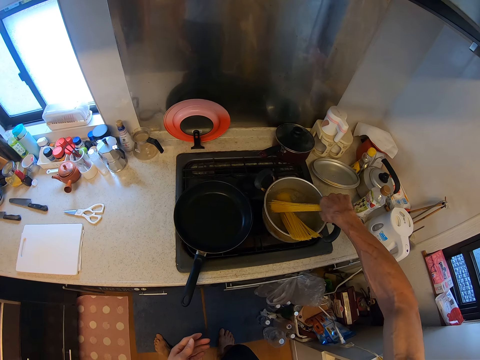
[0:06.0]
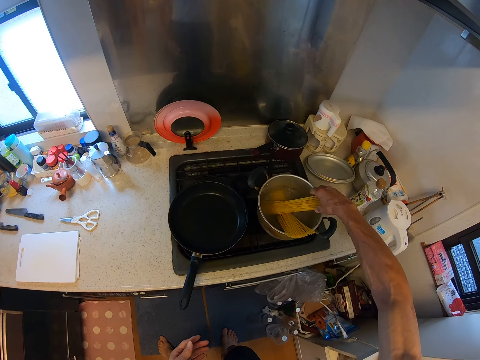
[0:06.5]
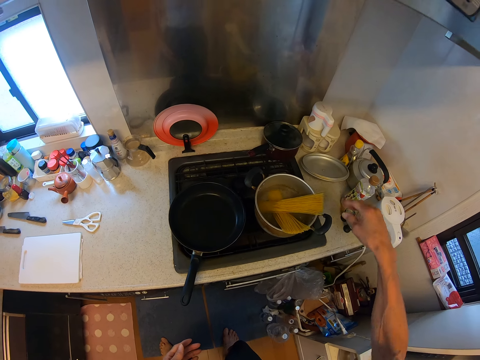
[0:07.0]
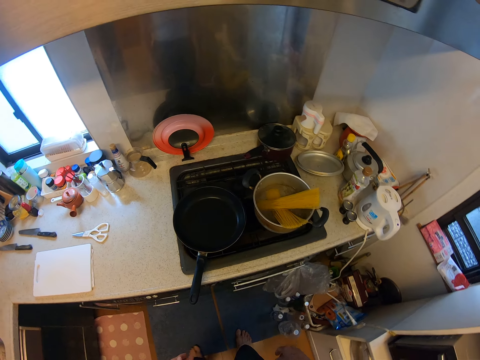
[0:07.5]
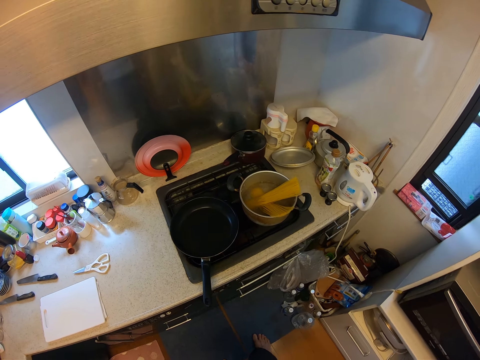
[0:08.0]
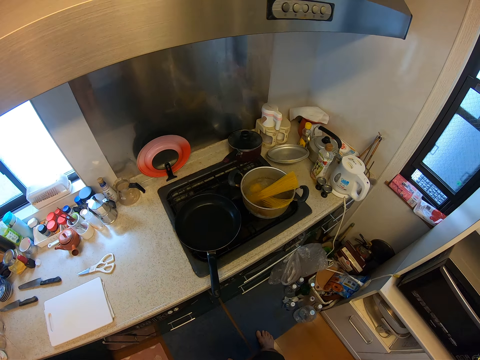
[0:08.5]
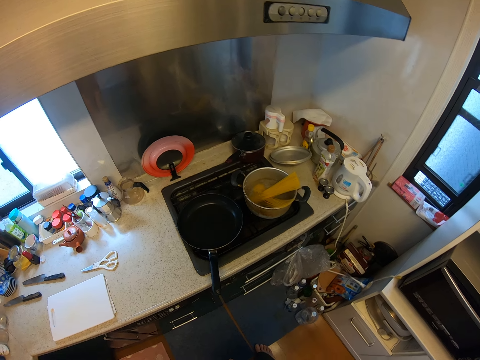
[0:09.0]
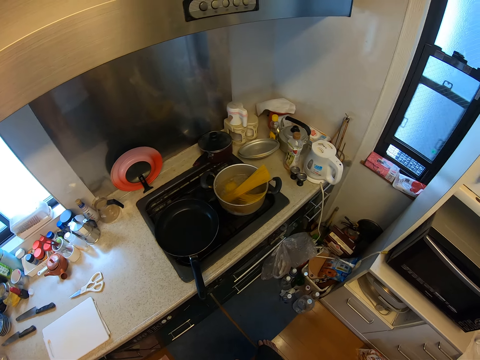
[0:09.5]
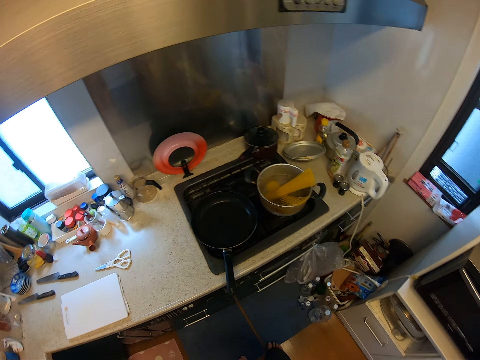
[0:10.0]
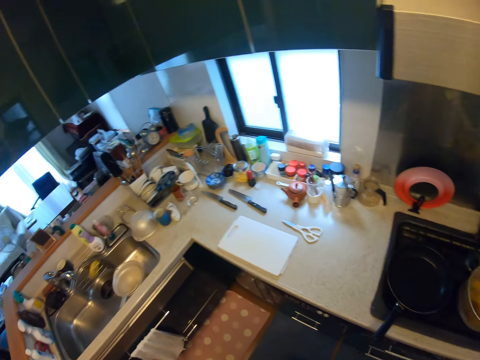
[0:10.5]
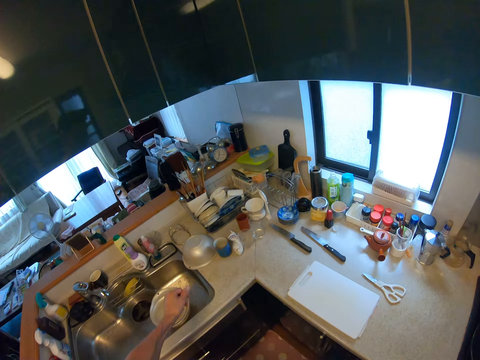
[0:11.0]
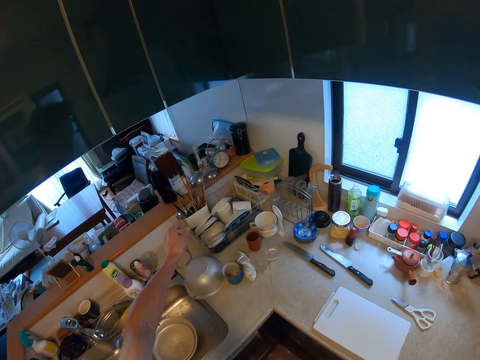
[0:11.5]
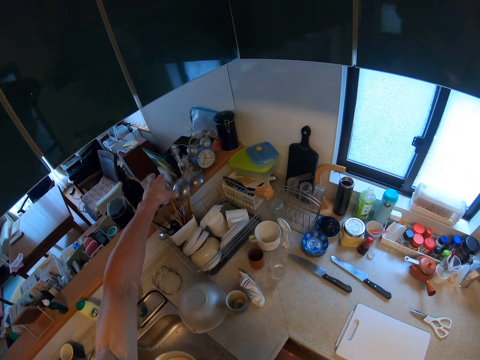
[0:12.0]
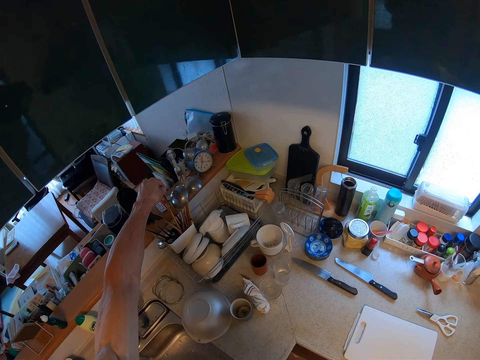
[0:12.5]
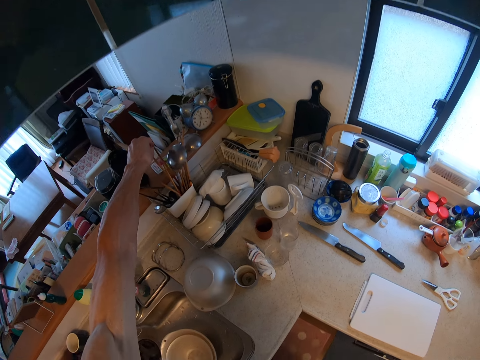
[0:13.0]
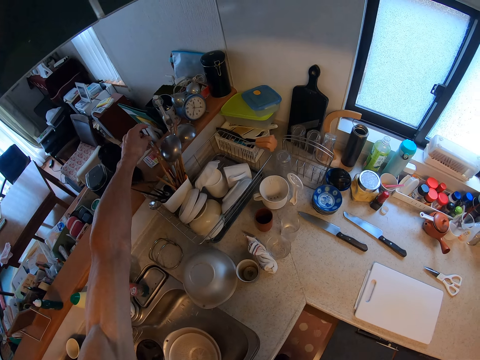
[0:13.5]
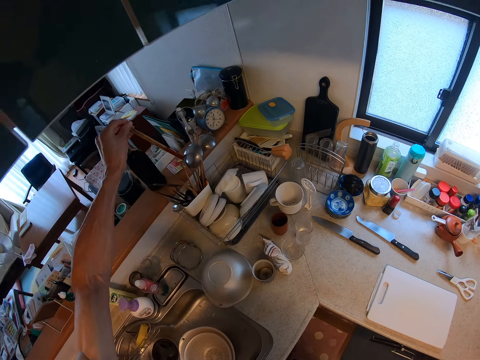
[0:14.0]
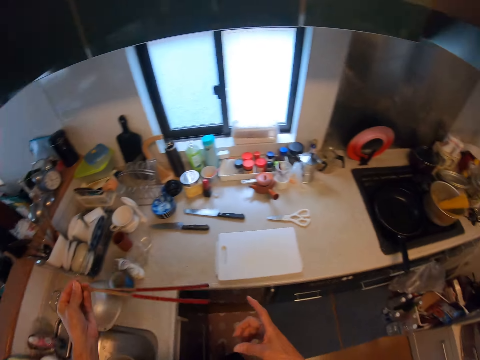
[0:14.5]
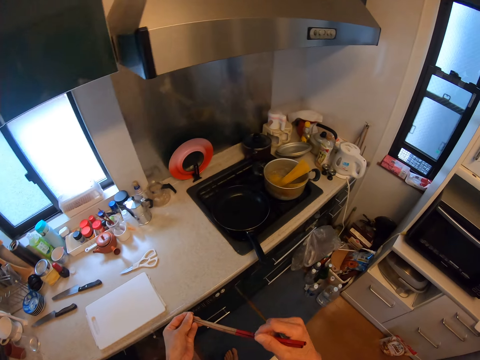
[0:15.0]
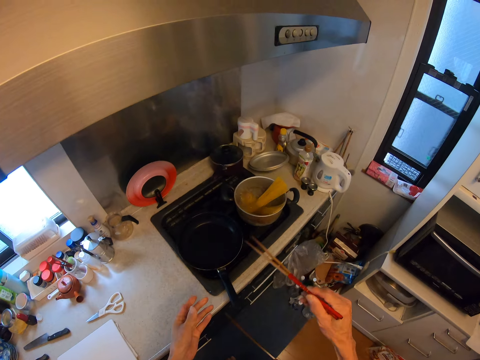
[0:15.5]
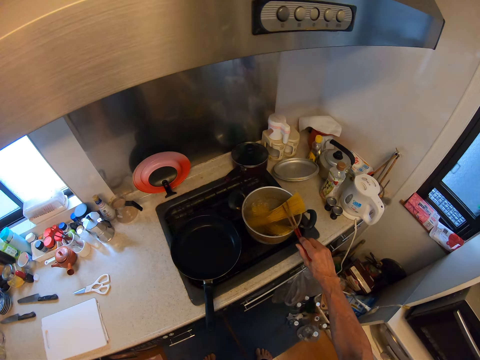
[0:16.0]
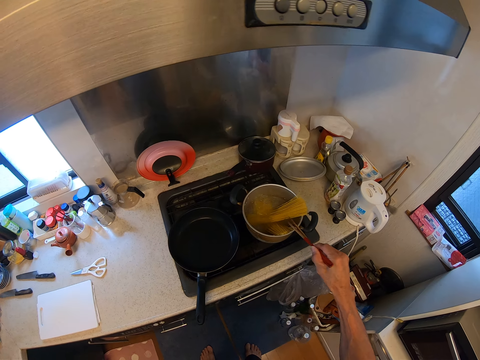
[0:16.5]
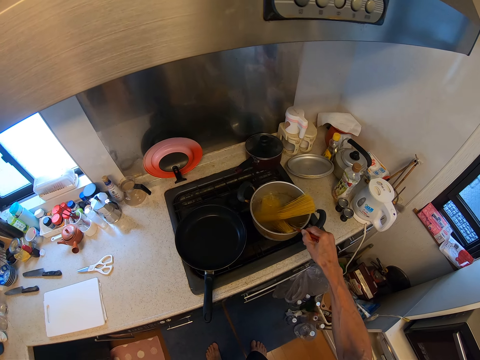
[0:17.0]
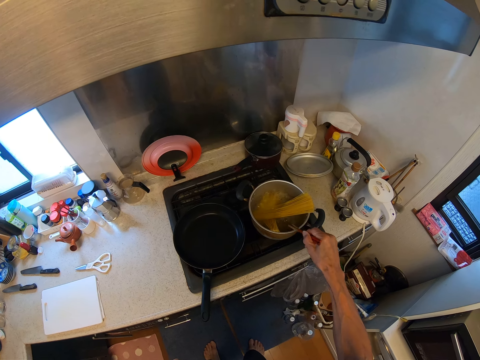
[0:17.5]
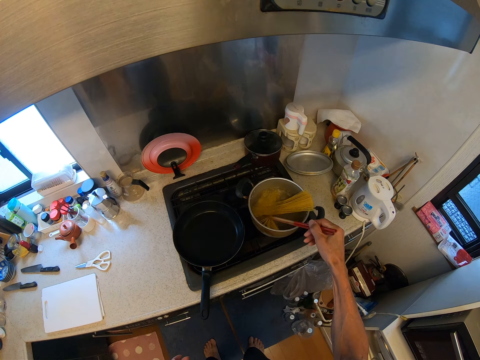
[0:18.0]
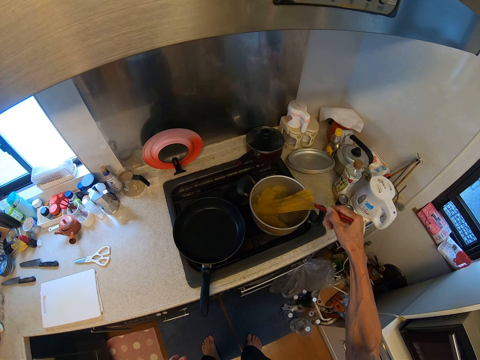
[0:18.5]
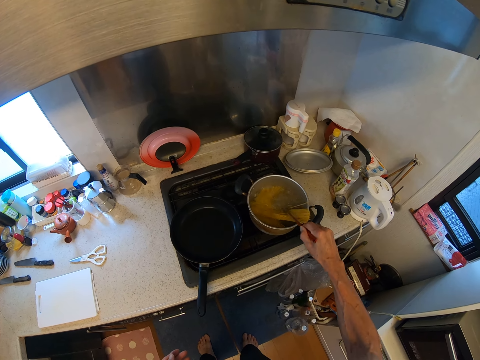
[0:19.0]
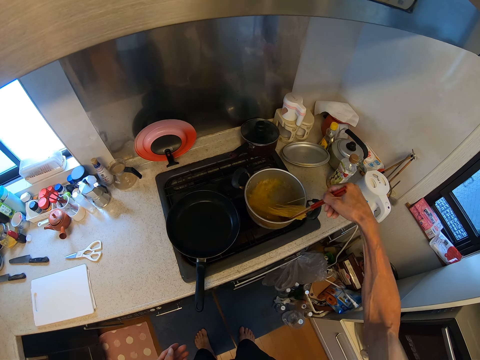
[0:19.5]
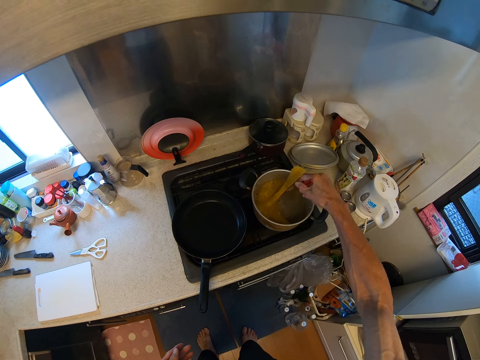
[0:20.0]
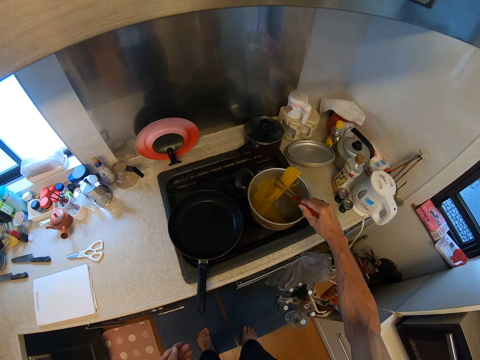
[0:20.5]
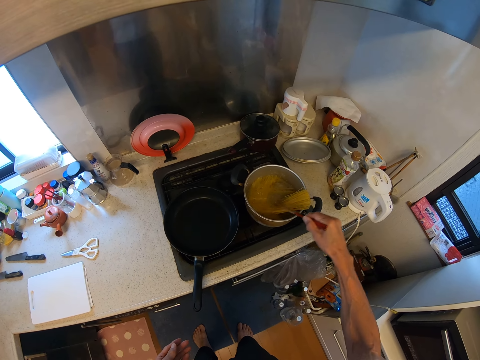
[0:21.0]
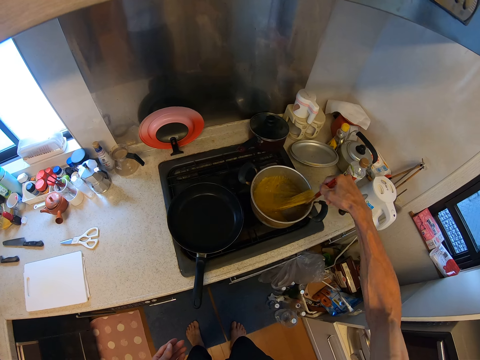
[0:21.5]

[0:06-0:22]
The camera wearer puts the spaghetti or pasta inside the pot. They walk away from the cooker. They pick up the chopsticks or tongs. They walk toward the cooker. They press the spaghetti in the pot with the chopsticks. They stir the pasta with the tongs.

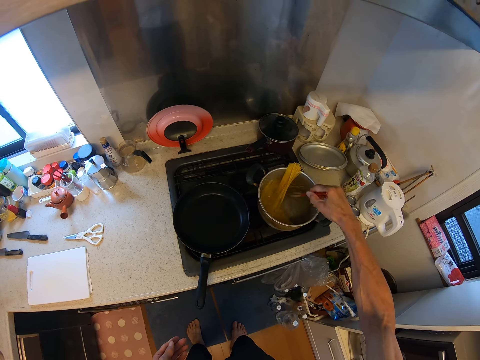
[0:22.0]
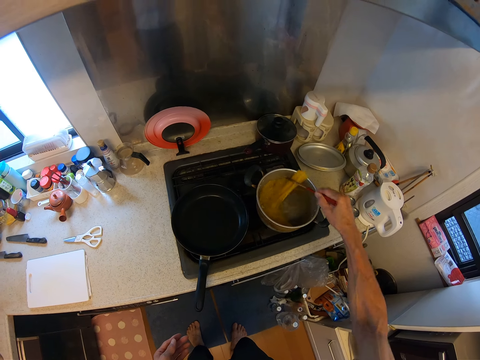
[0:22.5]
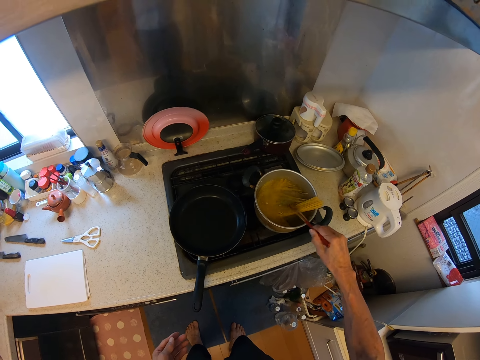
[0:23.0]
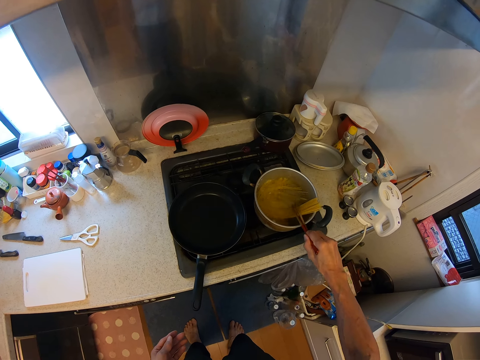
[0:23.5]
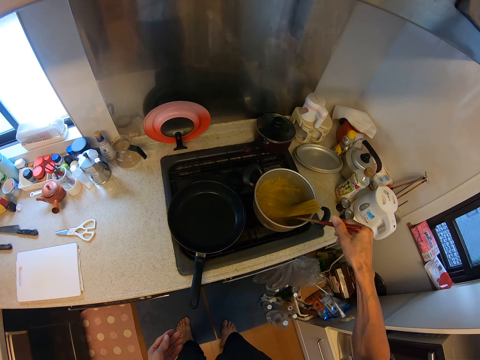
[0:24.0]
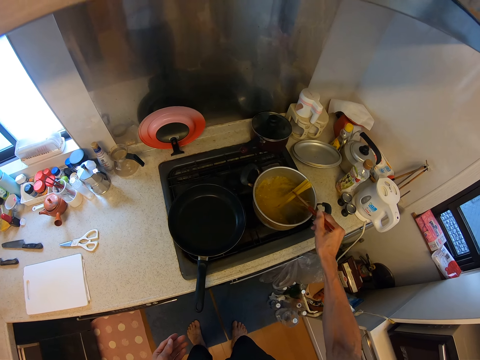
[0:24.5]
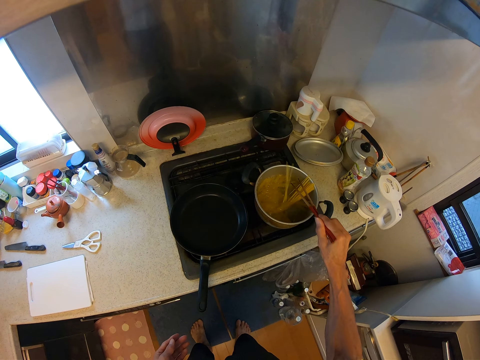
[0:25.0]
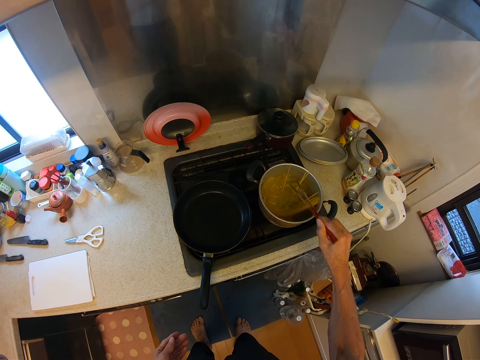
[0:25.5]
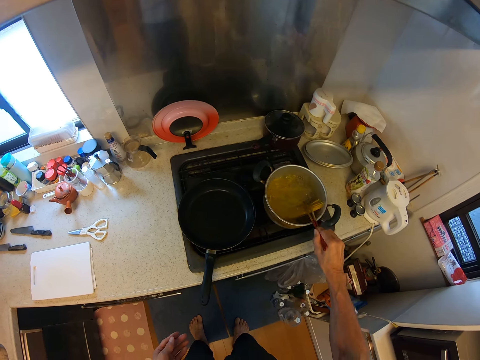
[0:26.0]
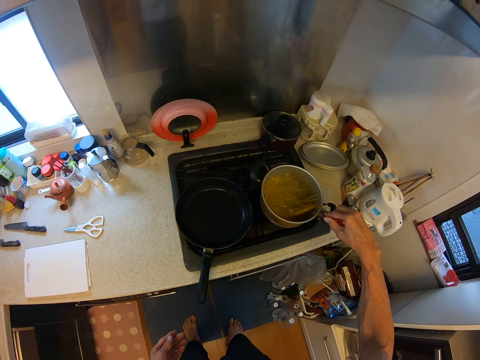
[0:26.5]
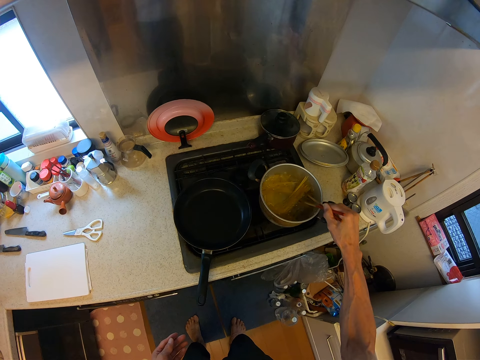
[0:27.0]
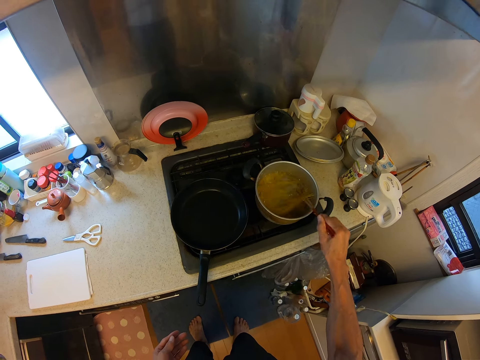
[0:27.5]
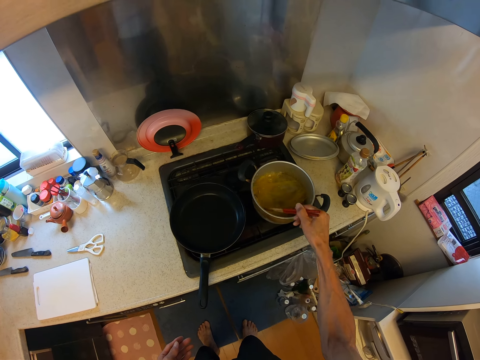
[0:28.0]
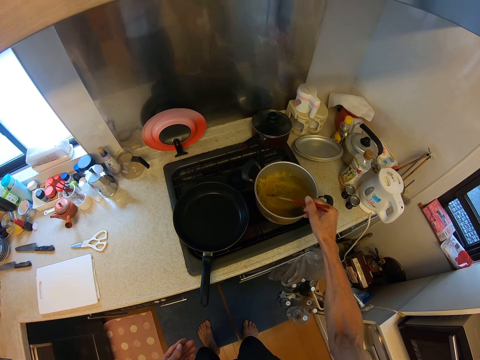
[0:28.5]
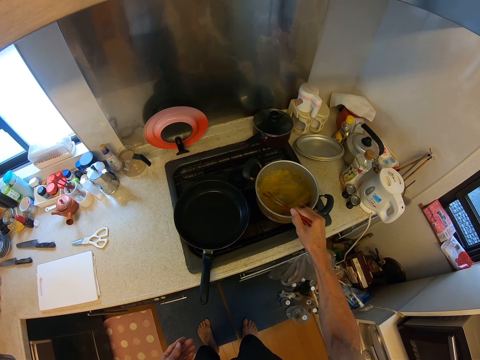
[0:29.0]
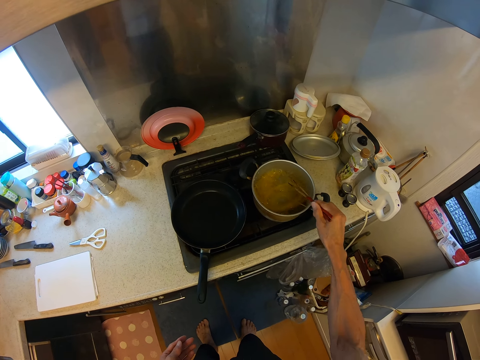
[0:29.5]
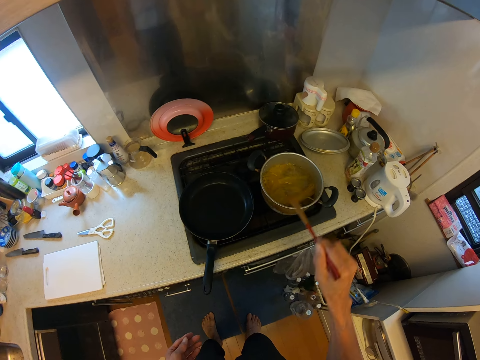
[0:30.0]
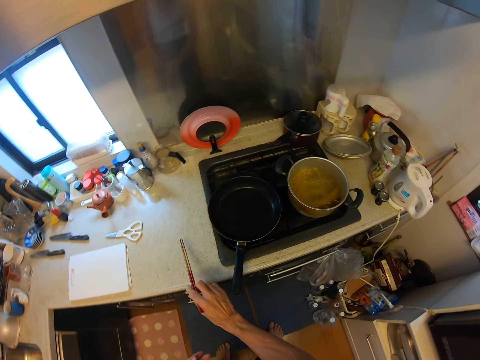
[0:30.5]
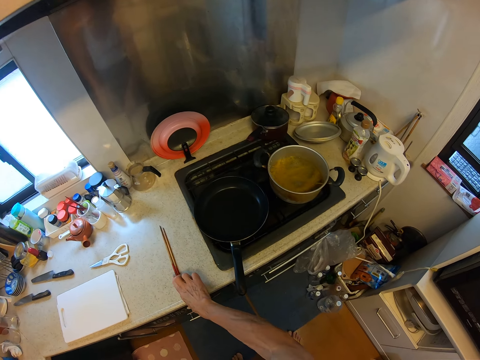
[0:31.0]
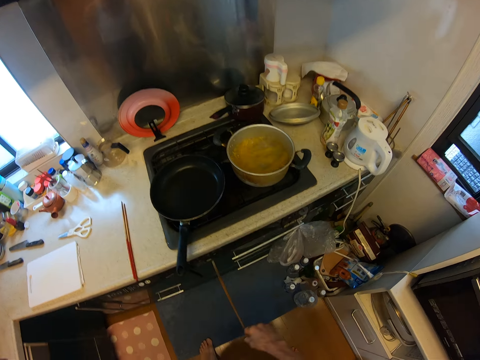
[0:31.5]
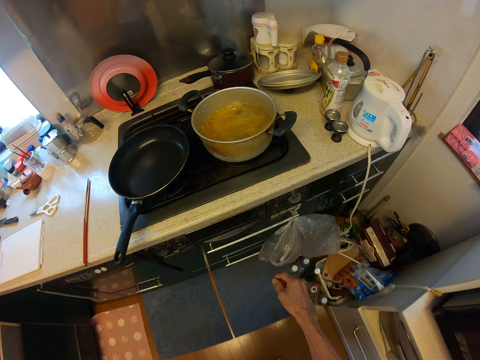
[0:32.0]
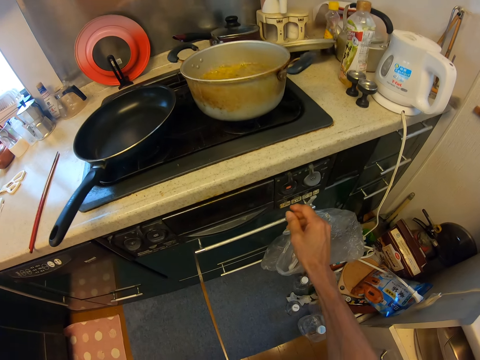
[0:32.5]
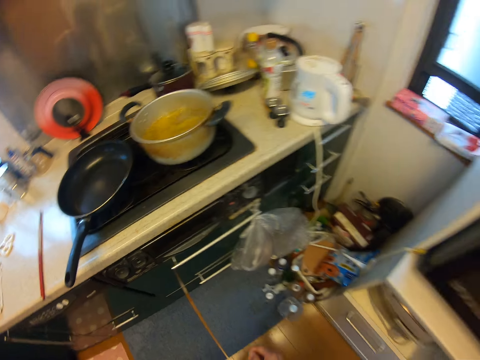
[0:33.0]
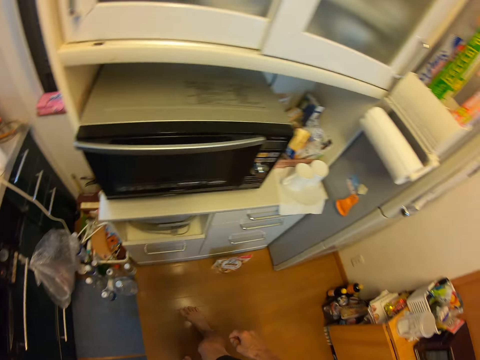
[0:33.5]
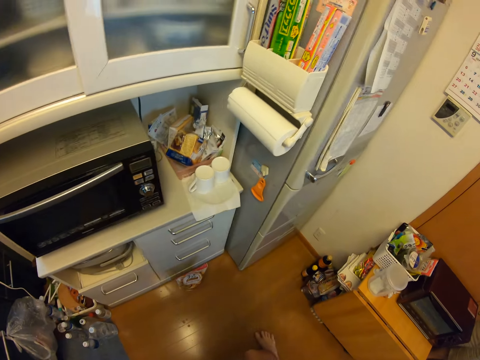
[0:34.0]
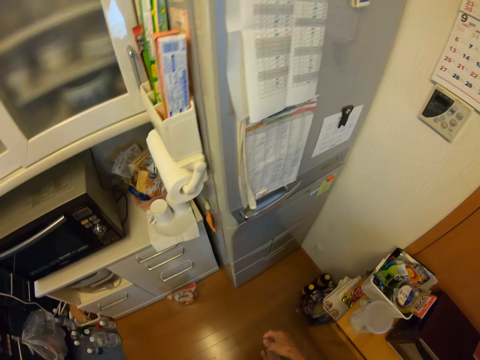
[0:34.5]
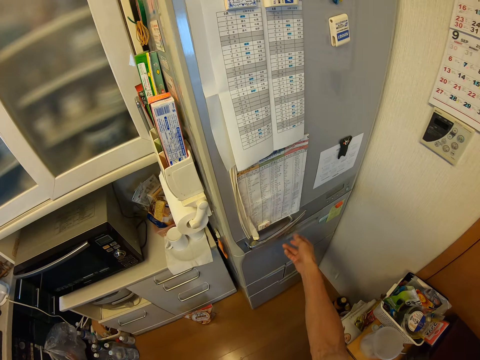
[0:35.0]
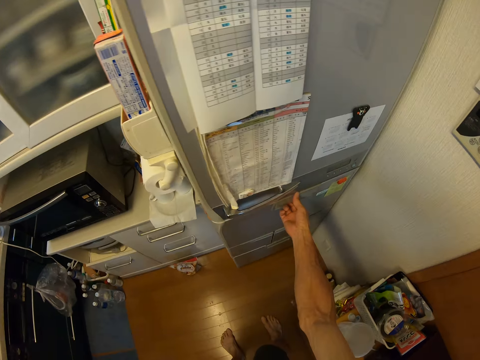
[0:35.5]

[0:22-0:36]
The camera wearer drops the chopsticks or tongs on the cabinet top. They walk away from the cooker.
